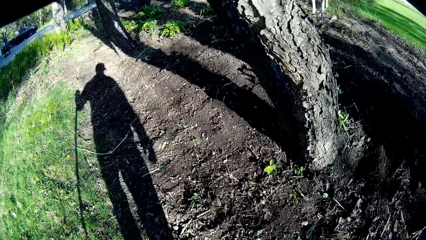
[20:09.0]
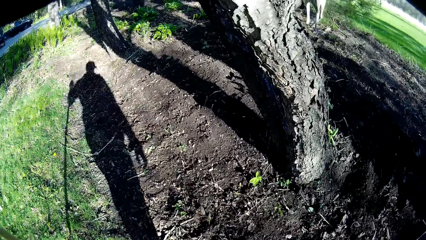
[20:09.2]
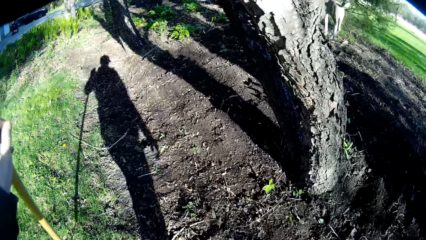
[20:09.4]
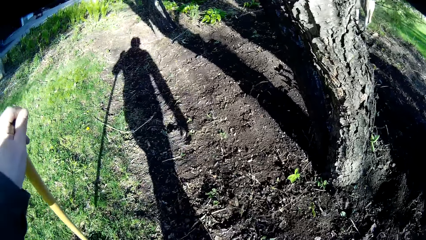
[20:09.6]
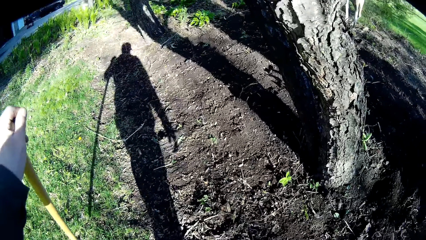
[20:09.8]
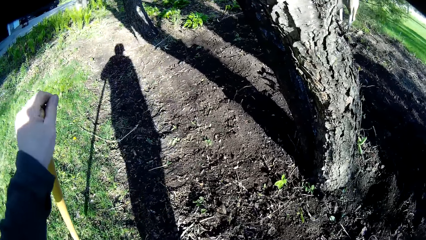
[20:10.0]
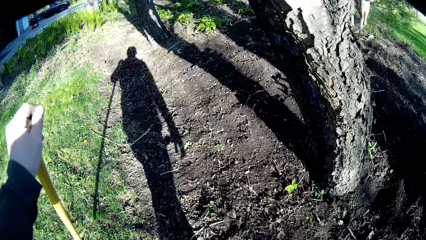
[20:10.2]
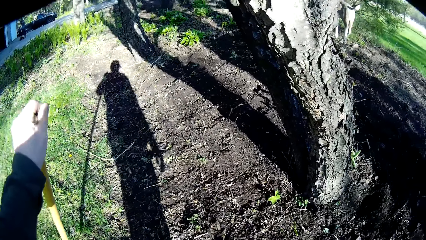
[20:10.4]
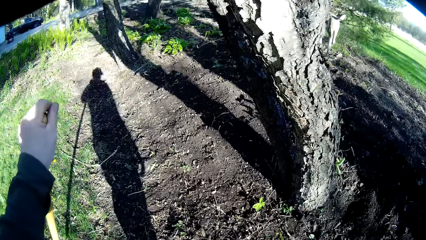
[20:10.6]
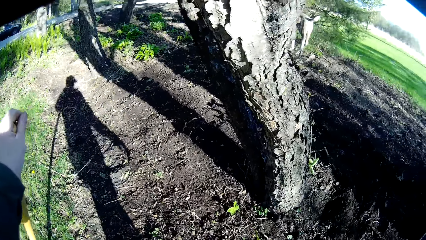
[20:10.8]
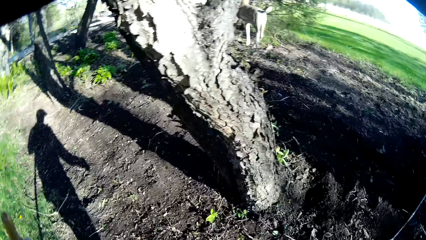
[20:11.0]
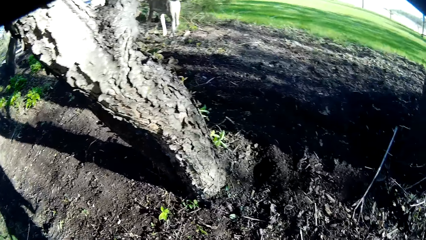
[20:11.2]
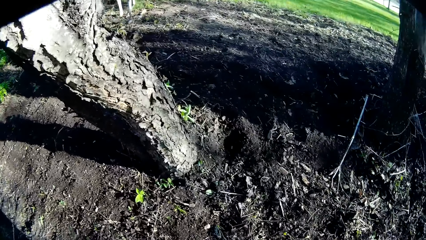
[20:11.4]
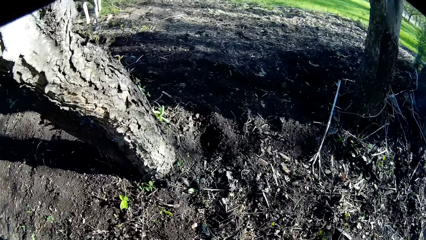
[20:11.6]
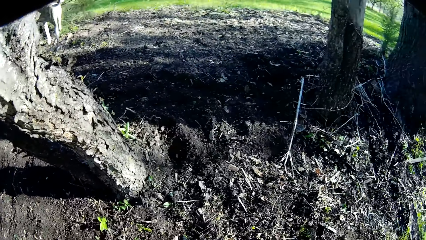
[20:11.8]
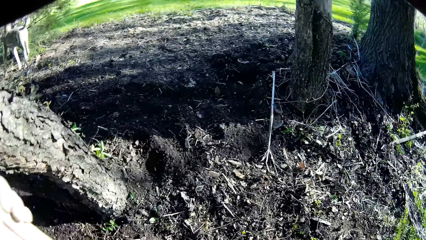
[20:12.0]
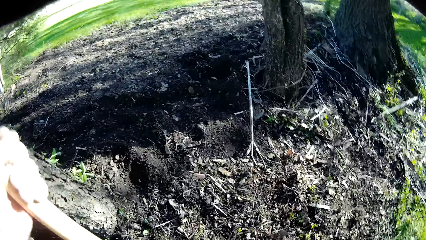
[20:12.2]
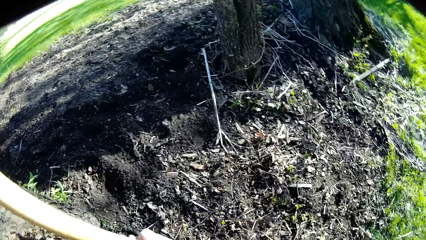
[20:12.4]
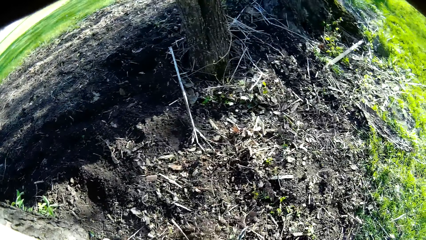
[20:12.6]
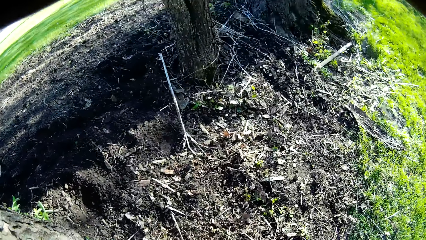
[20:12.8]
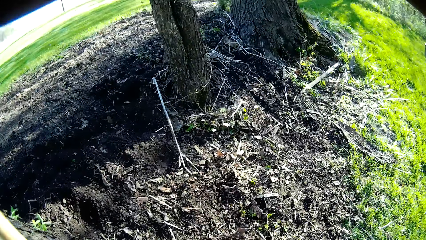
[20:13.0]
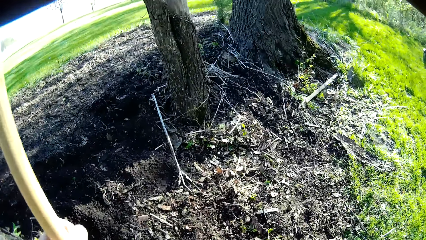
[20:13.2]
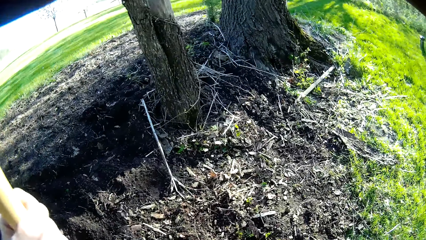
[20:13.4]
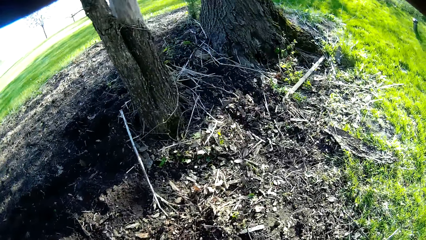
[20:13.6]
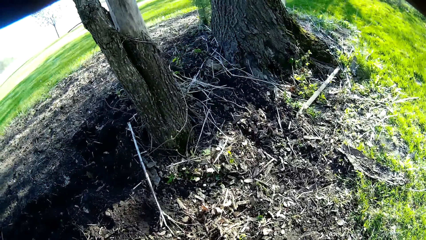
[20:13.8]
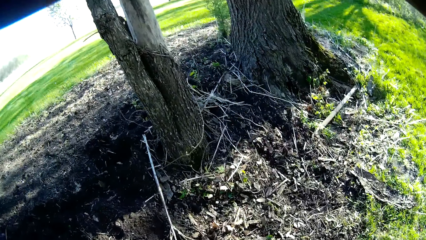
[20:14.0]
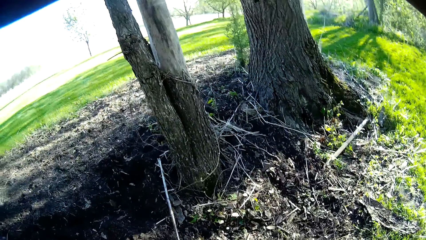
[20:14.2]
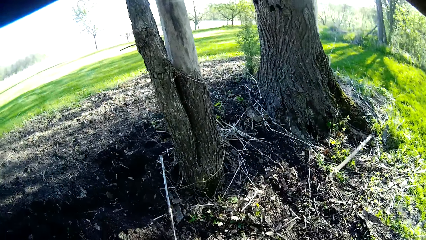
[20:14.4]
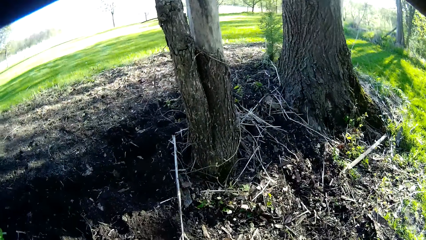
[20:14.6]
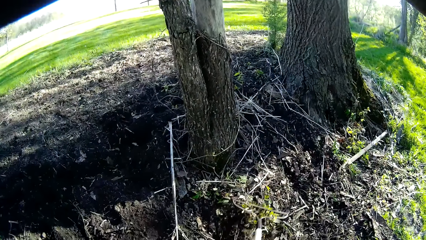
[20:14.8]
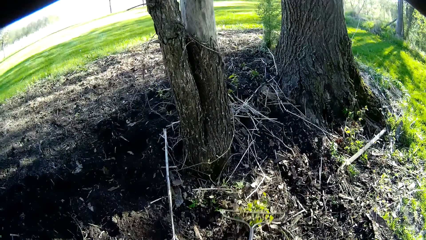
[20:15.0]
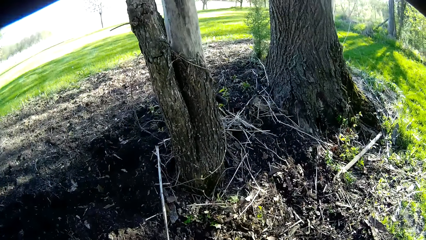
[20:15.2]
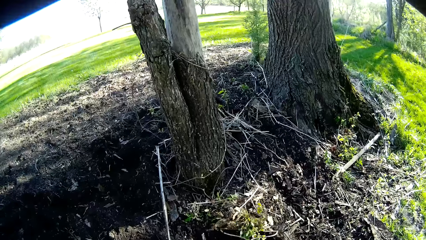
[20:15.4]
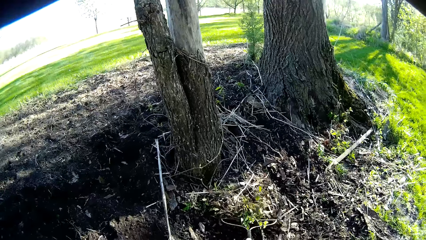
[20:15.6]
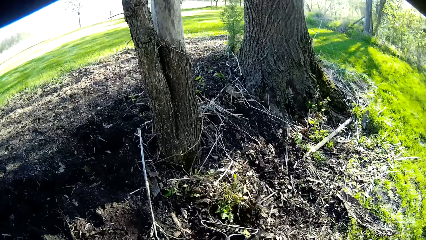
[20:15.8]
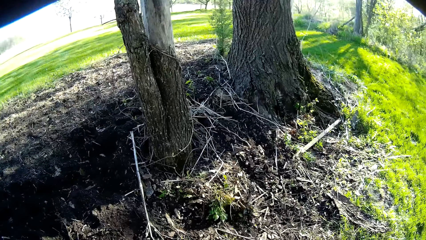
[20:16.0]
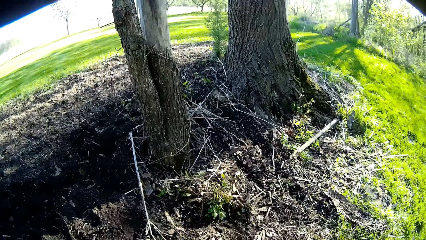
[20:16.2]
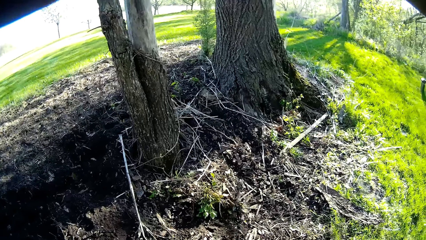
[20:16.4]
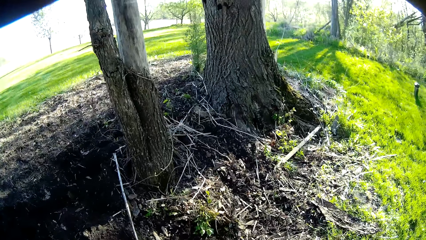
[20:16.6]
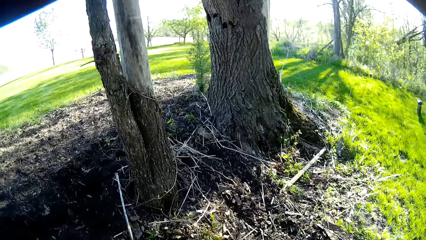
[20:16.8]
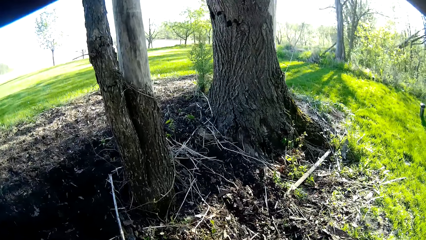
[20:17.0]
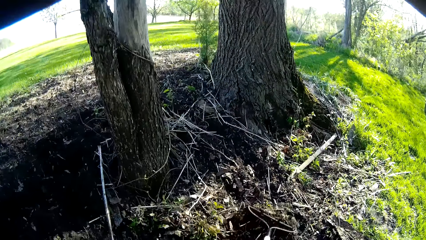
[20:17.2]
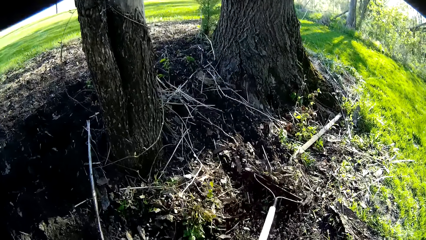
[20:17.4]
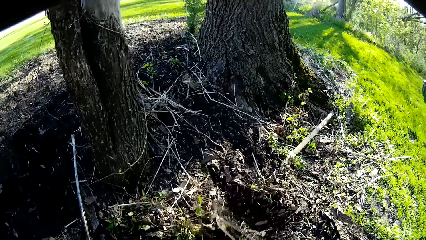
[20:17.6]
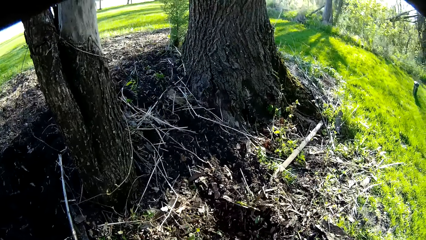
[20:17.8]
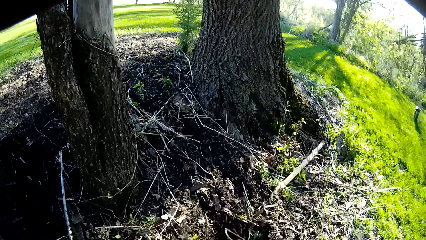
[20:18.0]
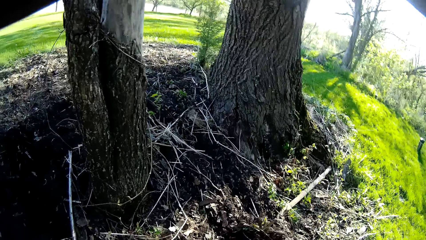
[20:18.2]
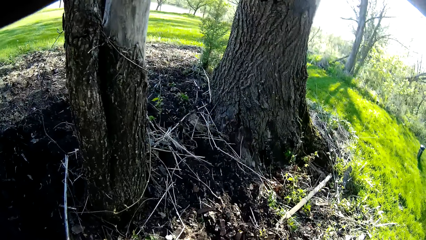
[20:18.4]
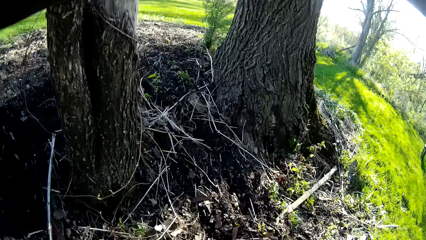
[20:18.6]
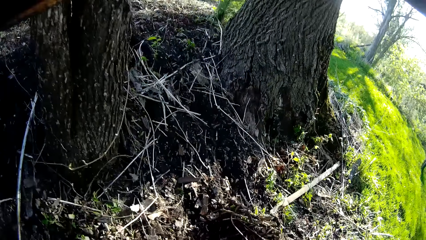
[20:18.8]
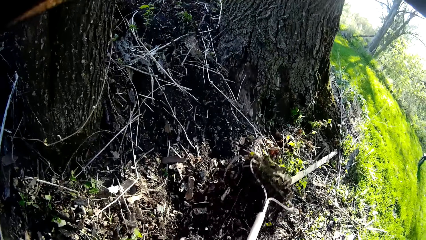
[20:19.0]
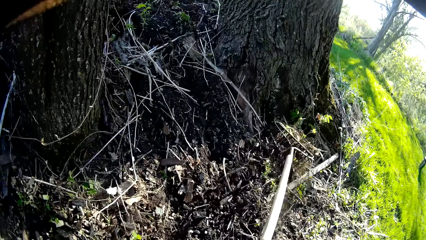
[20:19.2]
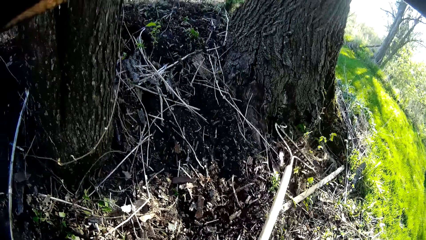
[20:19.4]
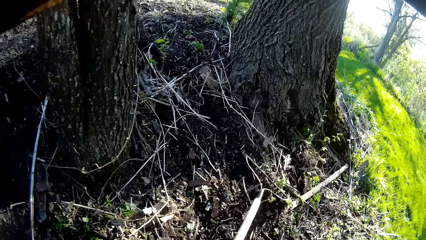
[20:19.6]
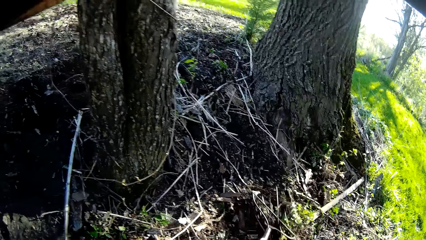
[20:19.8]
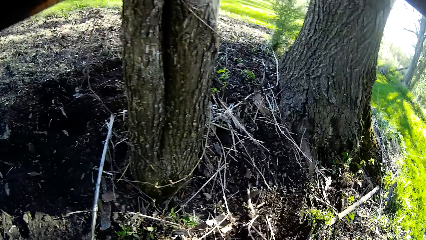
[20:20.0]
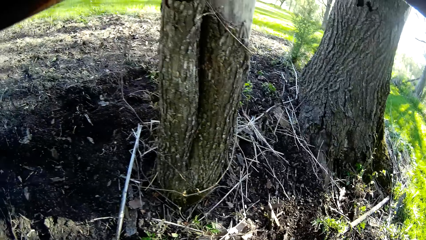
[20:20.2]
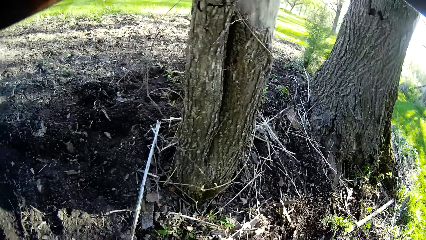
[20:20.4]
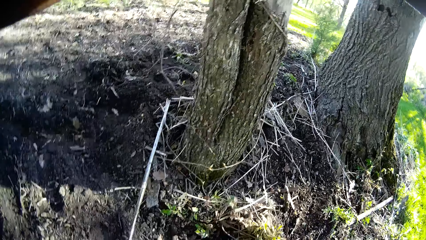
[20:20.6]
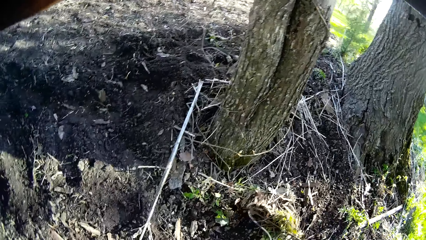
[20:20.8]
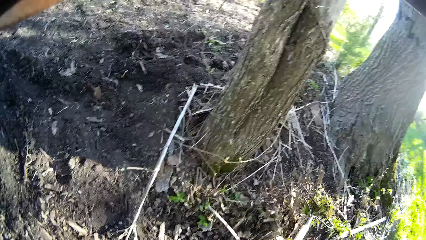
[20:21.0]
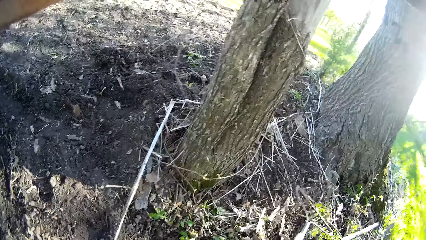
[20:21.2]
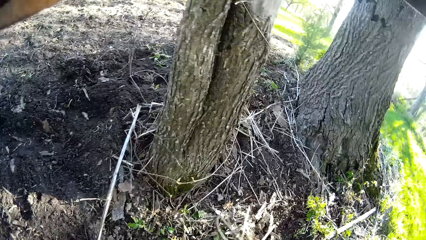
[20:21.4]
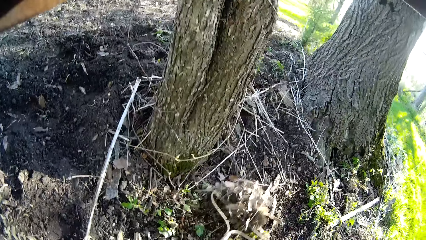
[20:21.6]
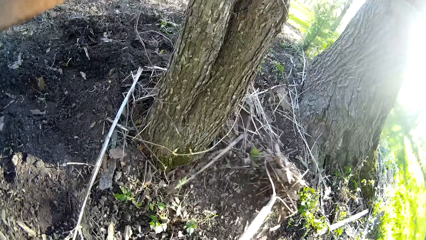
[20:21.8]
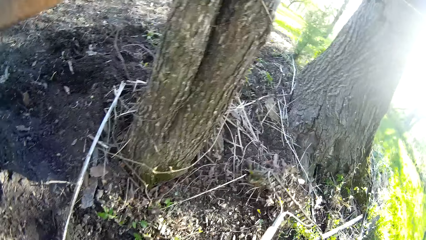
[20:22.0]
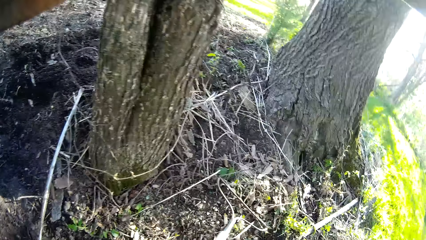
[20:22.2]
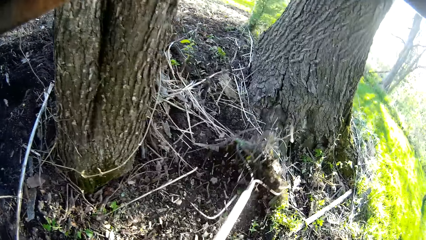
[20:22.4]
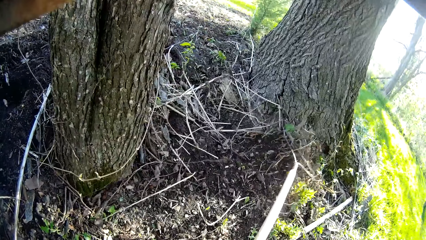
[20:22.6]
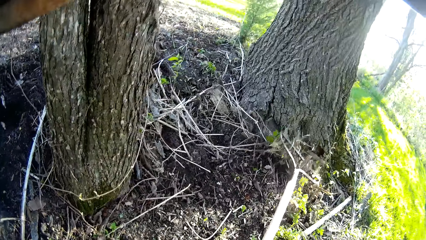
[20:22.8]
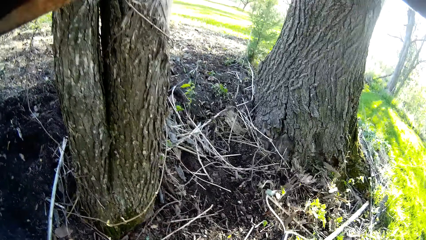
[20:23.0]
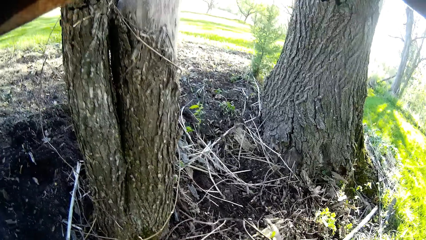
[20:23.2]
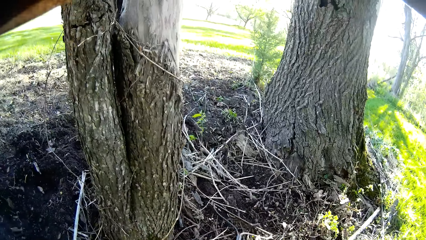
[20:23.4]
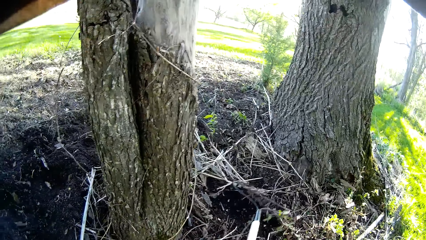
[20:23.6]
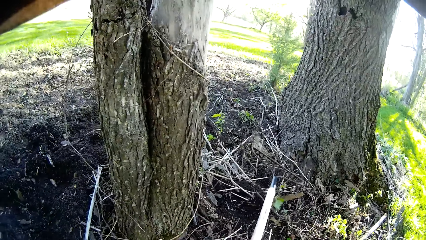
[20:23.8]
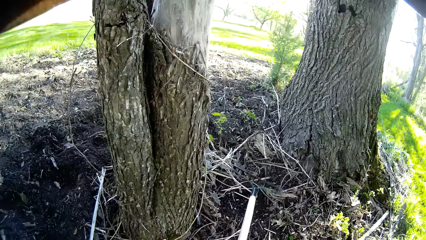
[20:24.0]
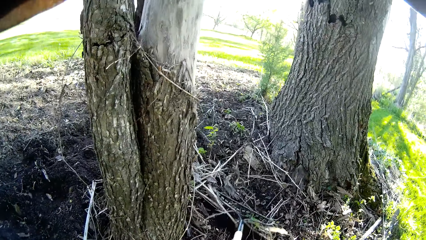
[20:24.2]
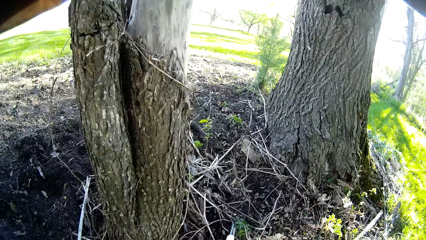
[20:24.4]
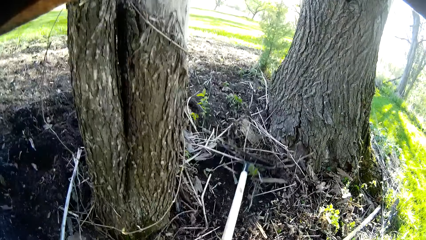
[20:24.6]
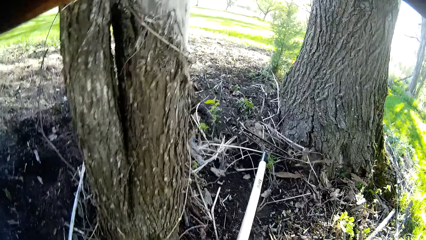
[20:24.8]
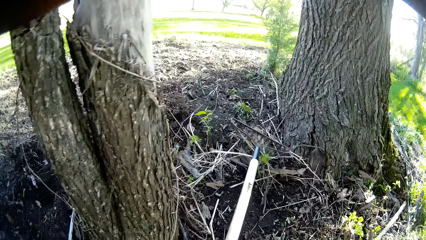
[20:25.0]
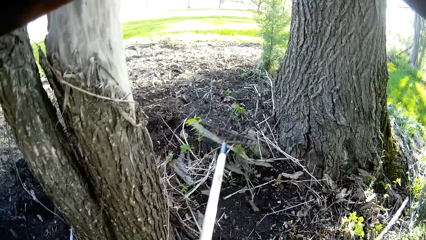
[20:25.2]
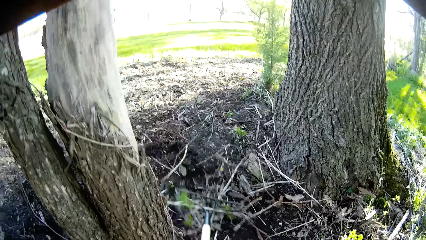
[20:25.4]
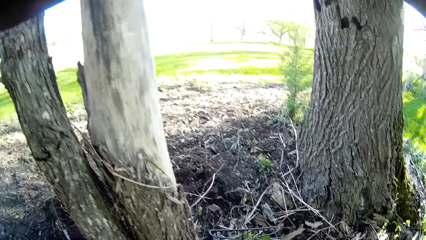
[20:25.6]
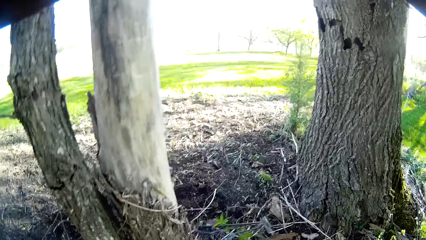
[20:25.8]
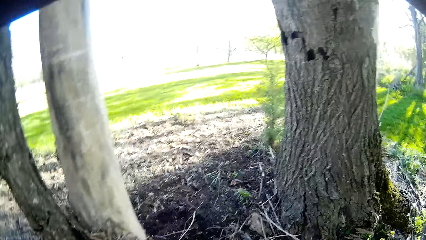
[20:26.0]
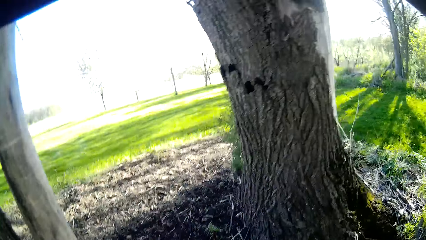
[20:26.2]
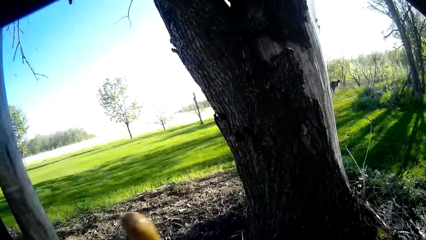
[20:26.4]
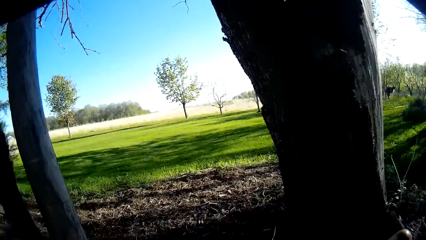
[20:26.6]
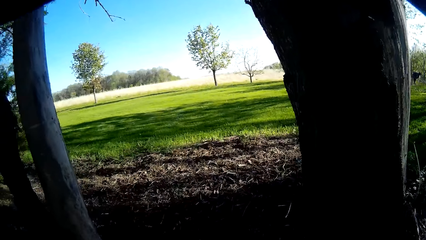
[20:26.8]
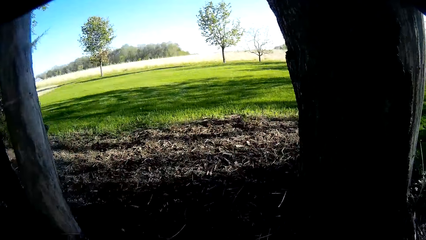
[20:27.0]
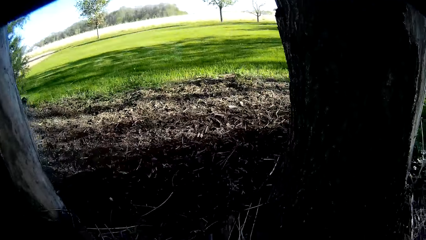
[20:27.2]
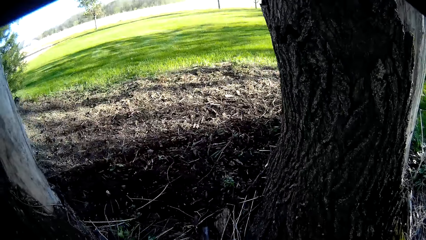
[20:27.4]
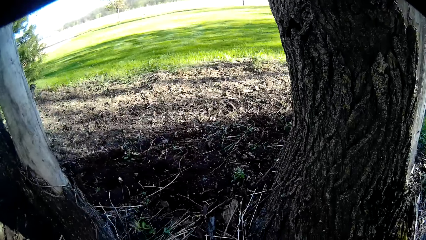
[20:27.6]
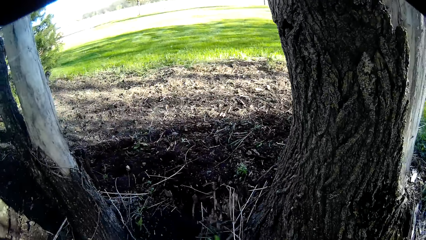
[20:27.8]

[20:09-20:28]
The camera wearer holds the rake in his left hand. He kicks the weed. He pushes the debris towards a root of a tree with the rake in his left hand. He moves the weed with the rake repeatedly.
